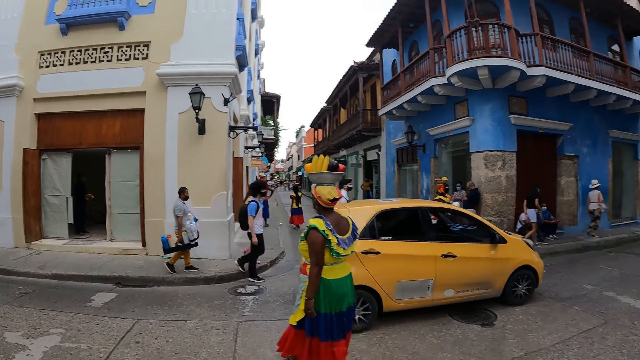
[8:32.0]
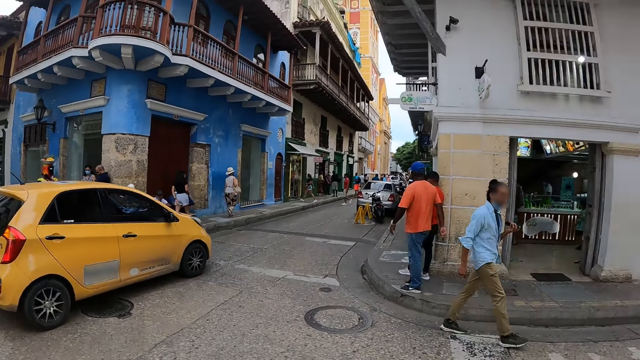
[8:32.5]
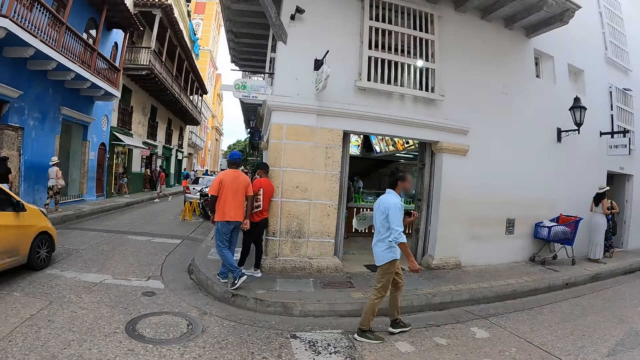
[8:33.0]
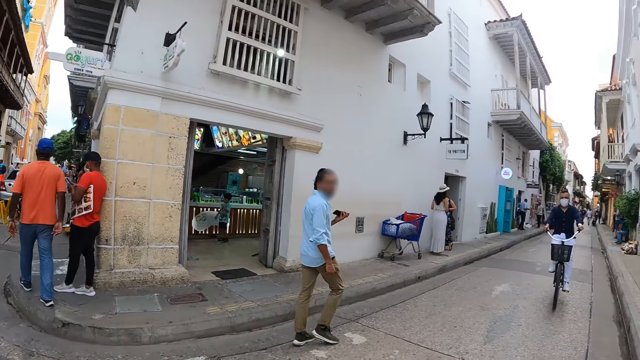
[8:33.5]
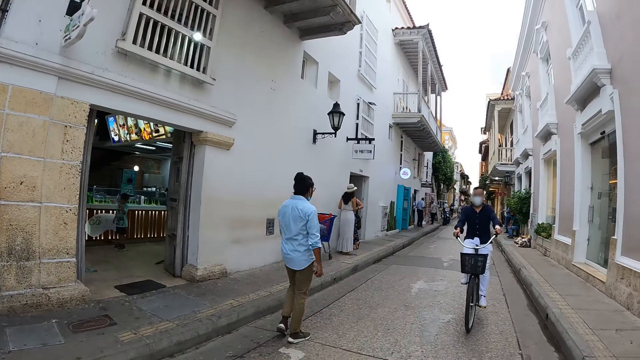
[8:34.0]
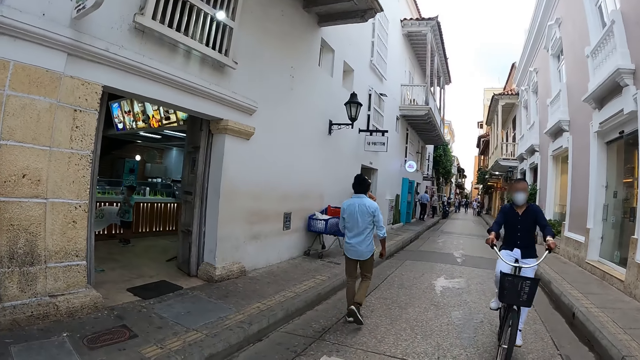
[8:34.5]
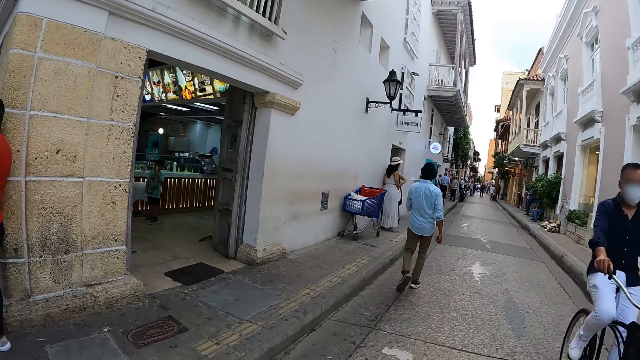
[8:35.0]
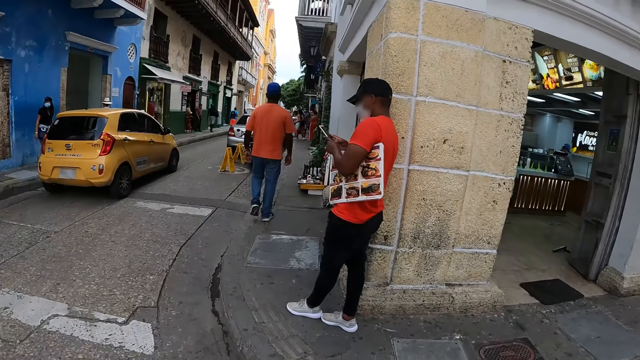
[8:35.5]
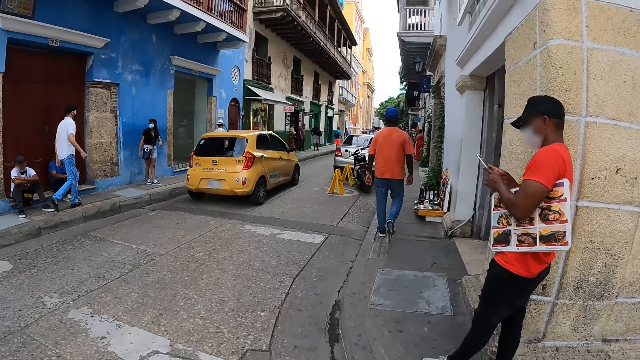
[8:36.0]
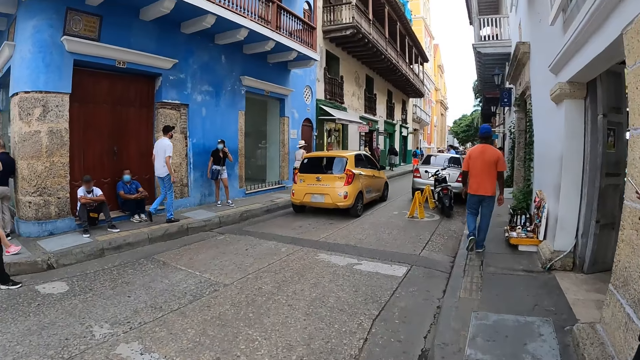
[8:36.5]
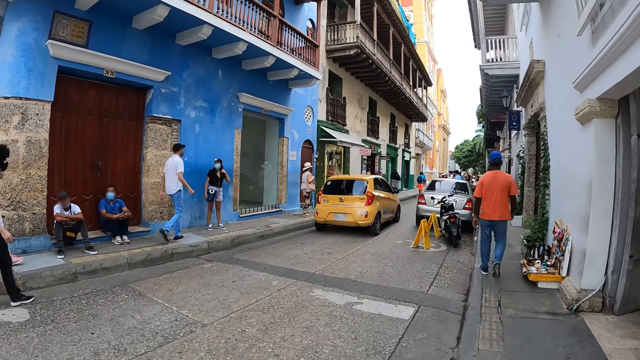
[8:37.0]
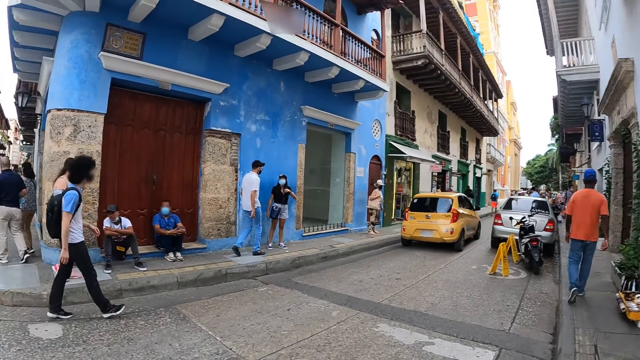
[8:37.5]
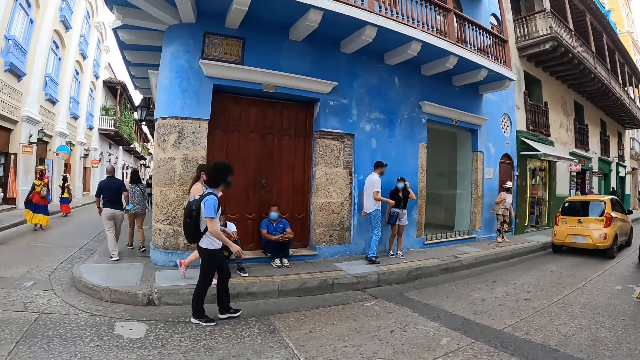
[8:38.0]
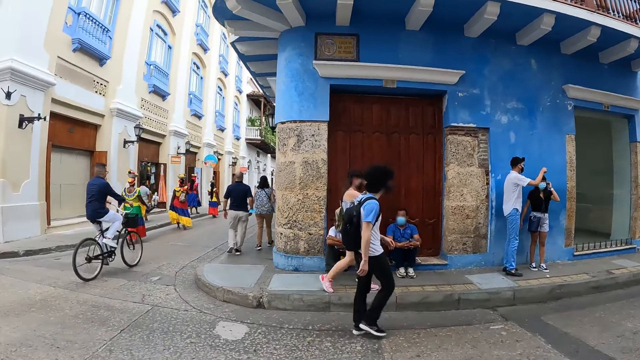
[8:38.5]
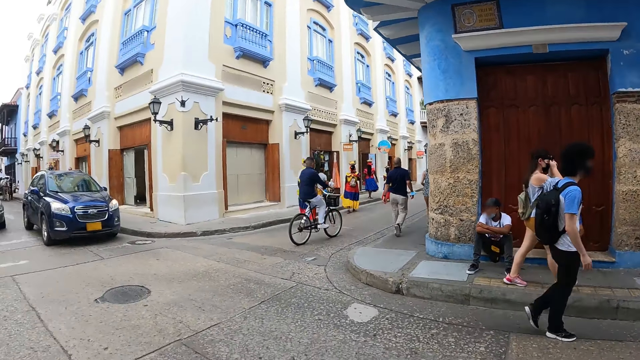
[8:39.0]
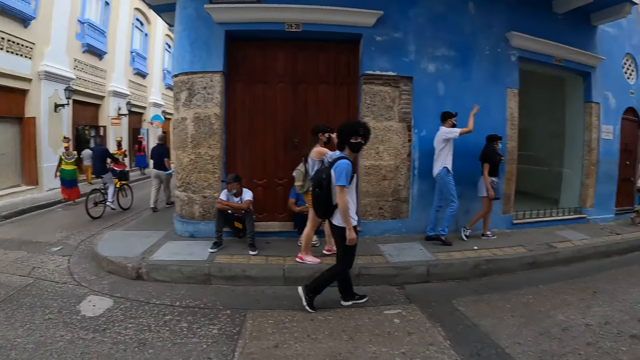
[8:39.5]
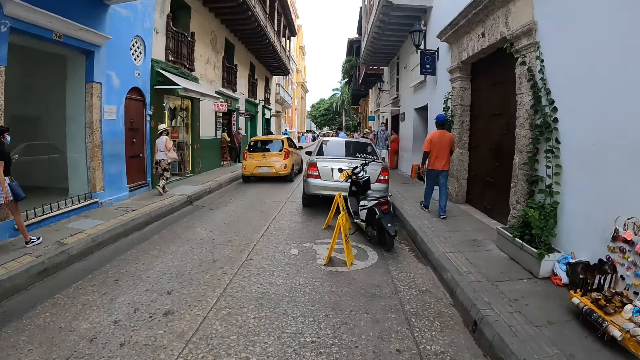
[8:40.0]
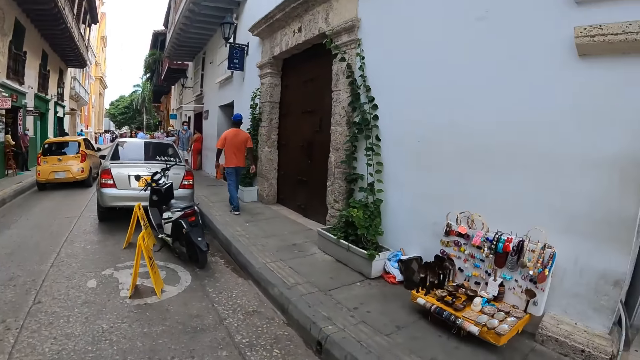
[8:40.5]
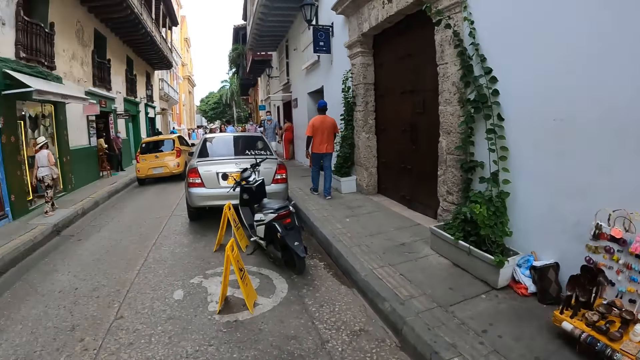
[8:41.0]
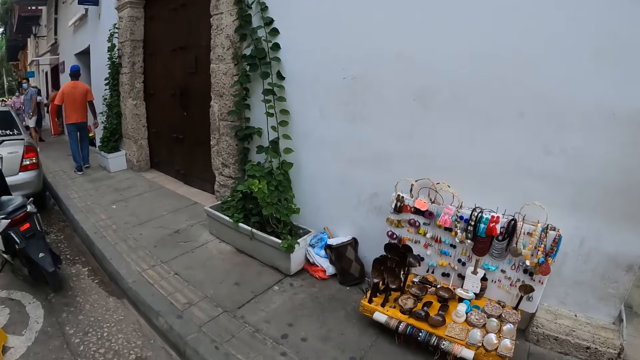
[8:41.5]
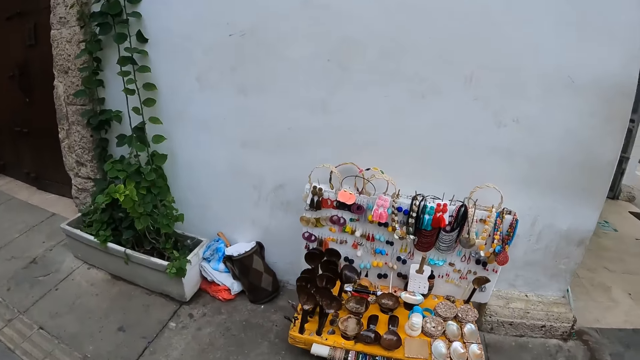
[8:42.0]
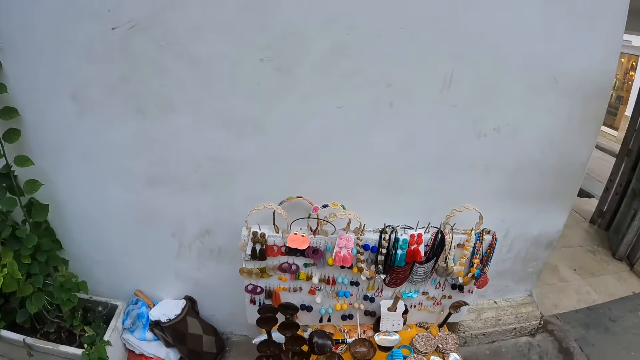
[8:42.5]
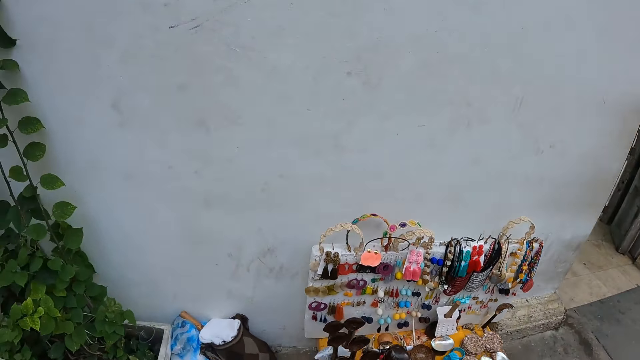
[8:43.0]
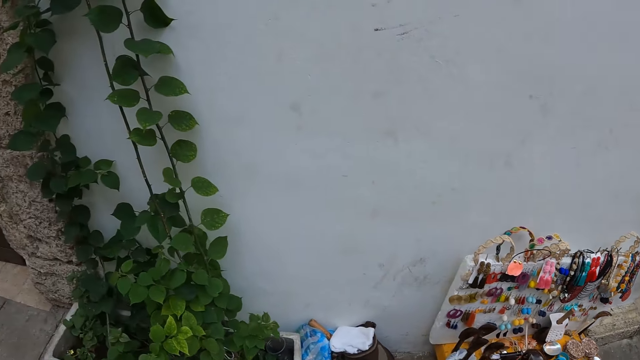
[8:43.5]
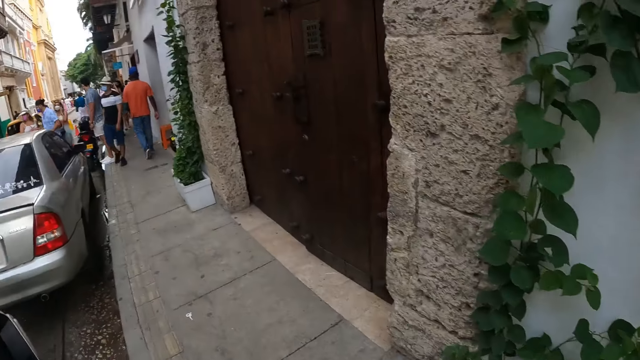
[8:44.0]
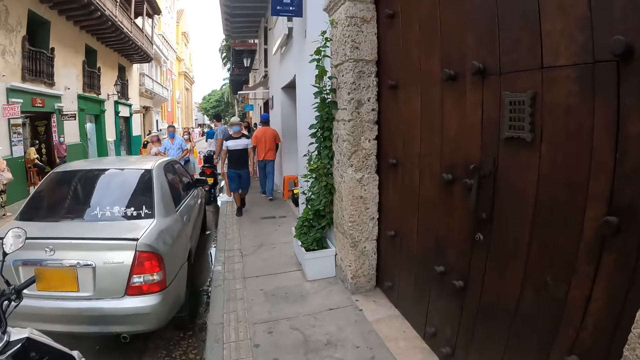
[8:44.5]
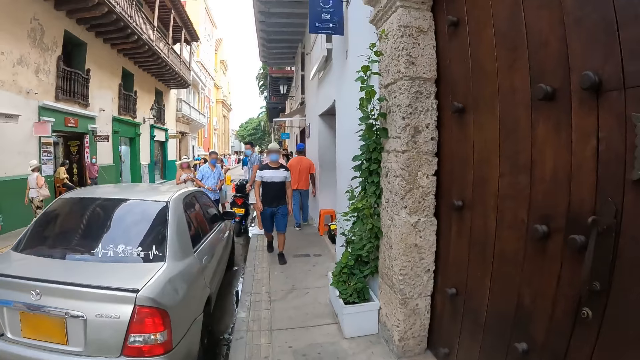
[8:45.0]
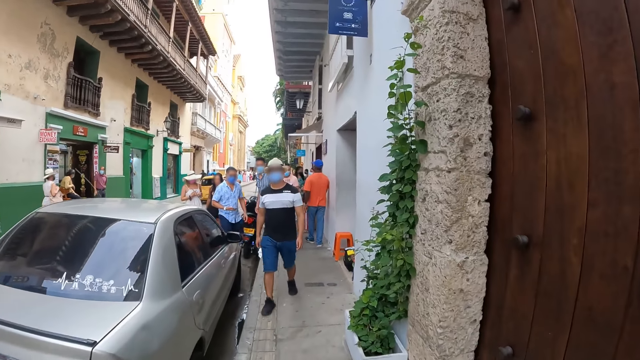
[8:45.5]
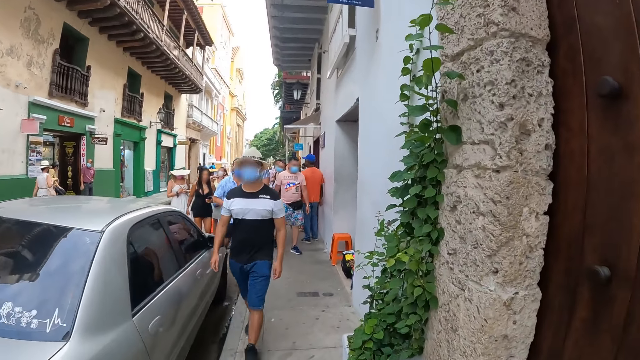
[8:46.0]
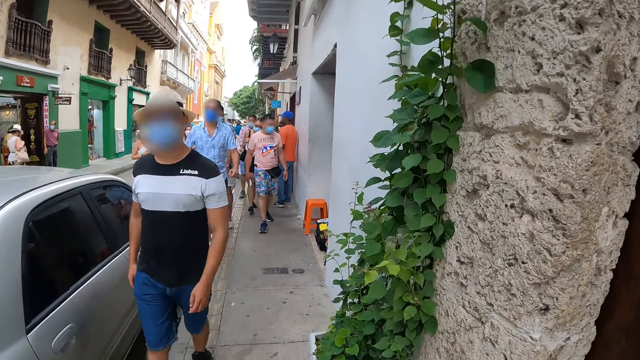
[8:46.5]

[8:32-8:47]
A woman walks around. The camera wearer walks along the road. The woman walks around. The camera wearer looks around. Another woman walks around. The first woman walks around. The camera wearer walks around. The first woman walks around. The camera wearer looks at the items by the road side. They walk along the road. The first woman walks around.

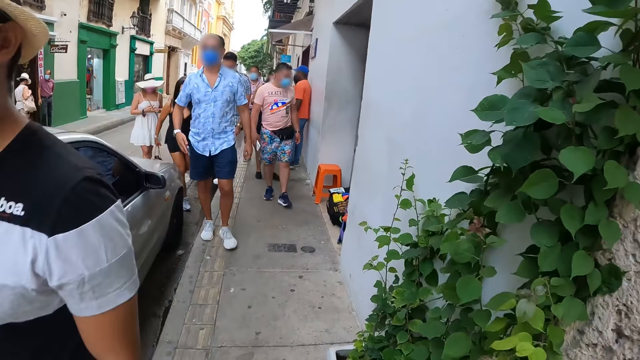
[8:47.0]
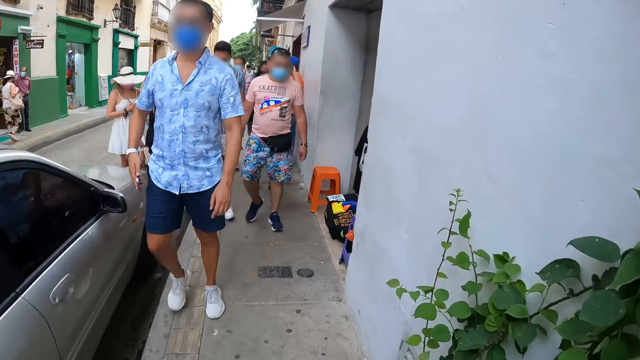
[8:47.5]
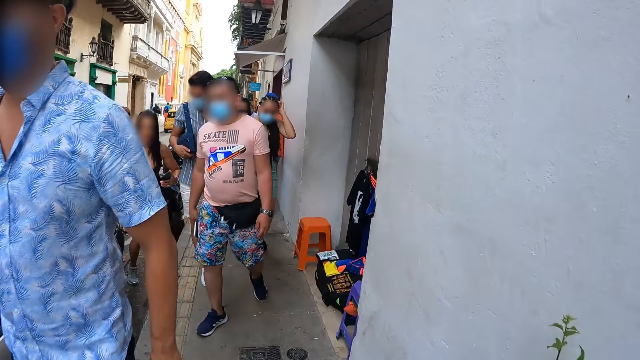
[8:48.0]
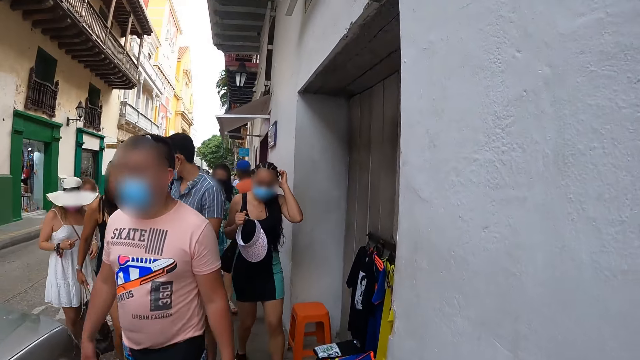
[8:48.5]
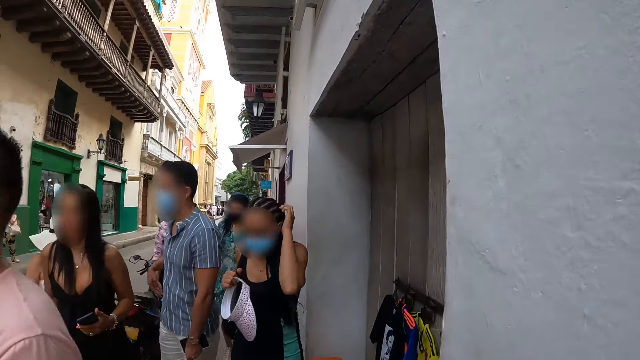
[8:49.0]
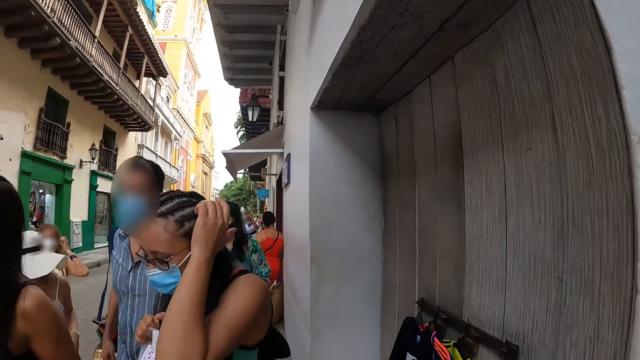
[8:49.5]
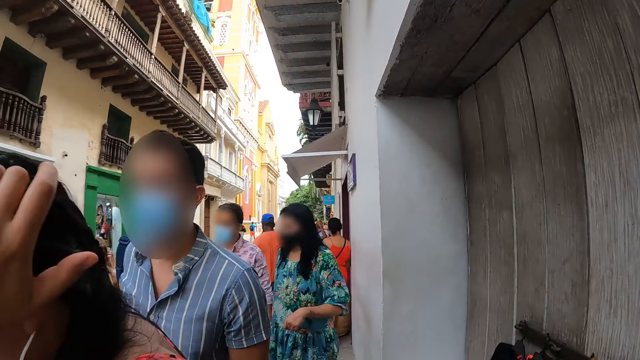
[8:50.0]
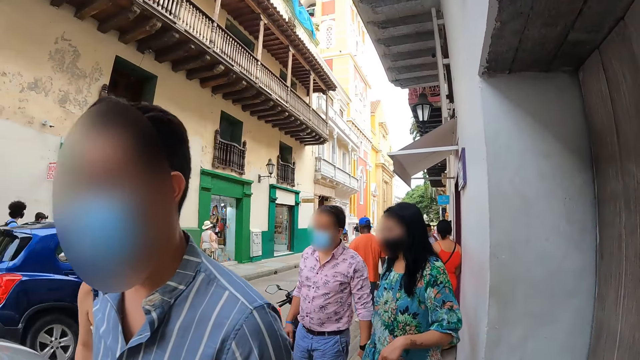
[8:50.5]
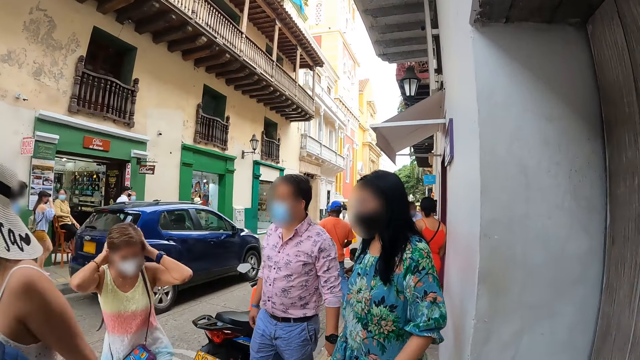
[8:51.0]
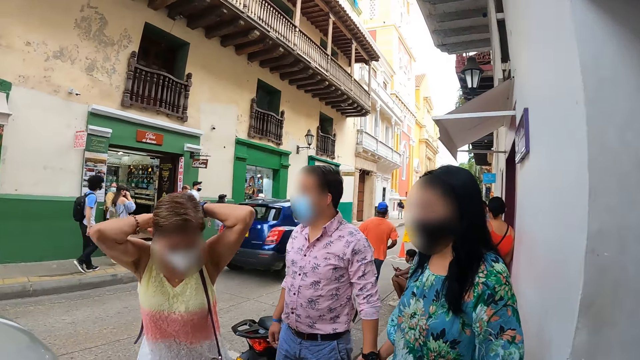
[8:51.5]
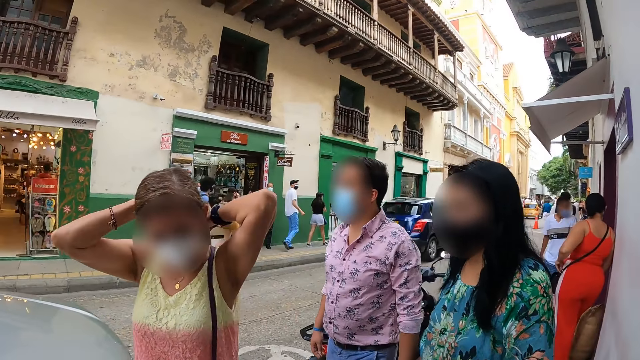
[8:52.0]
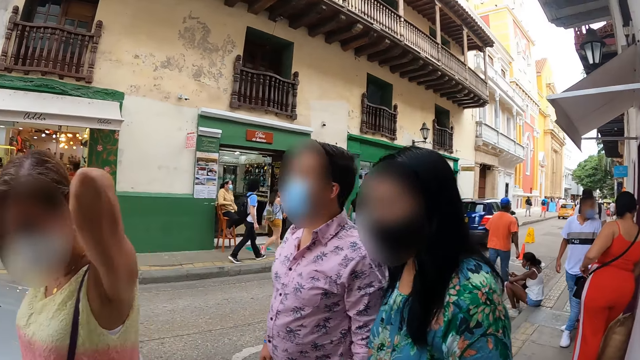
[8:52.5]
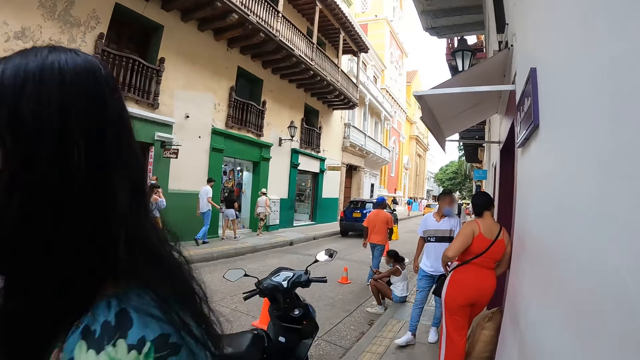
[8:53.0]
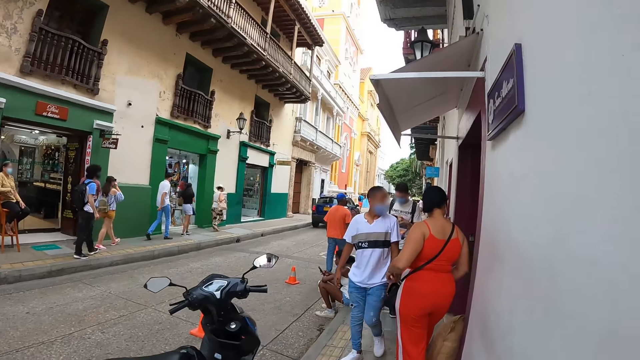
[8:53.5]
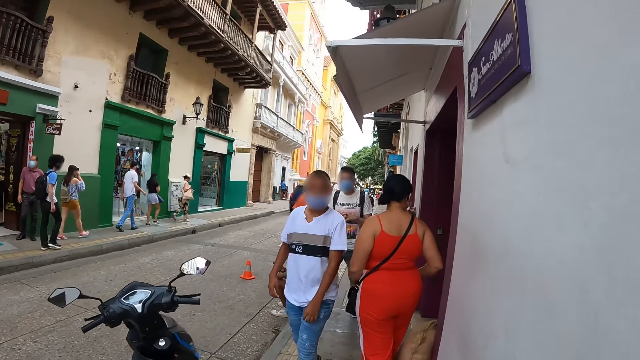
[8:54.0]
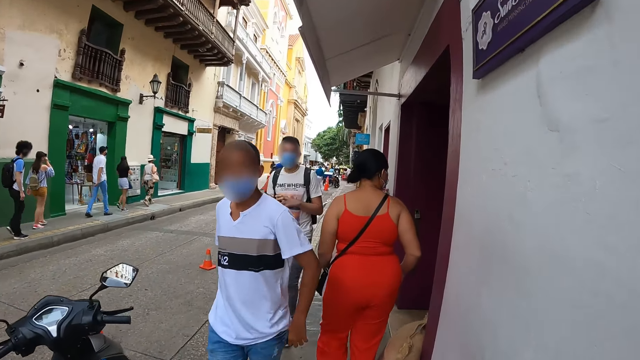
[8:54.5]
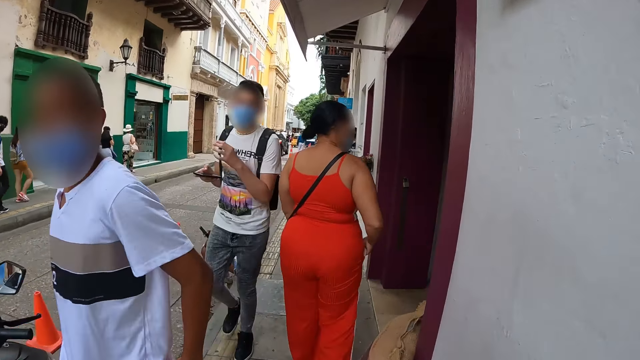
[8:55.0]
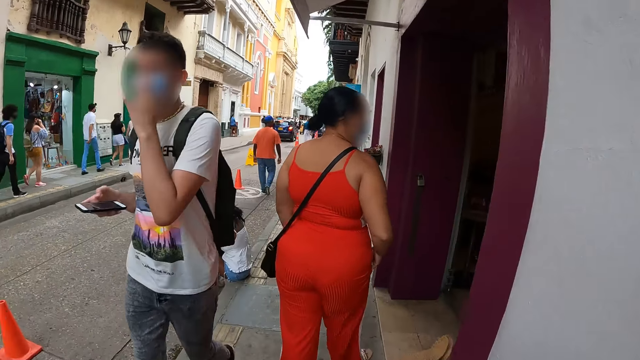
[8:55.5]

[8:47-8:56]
A woman moves around. The camera wearer looks around. They walk around.
